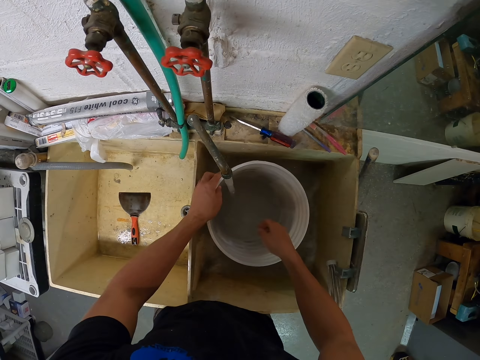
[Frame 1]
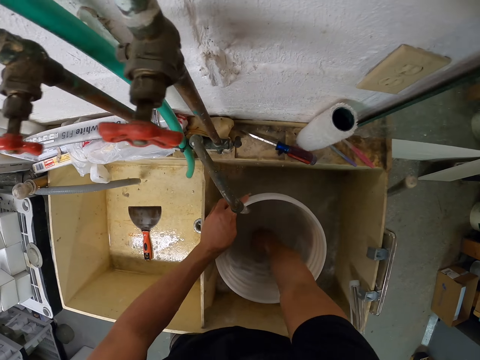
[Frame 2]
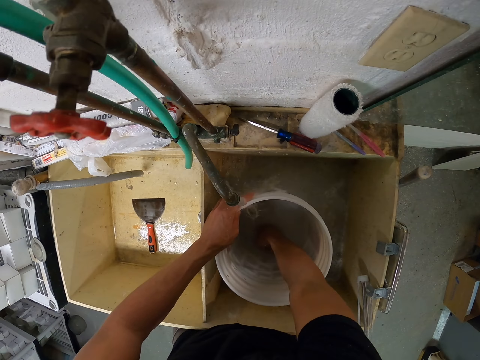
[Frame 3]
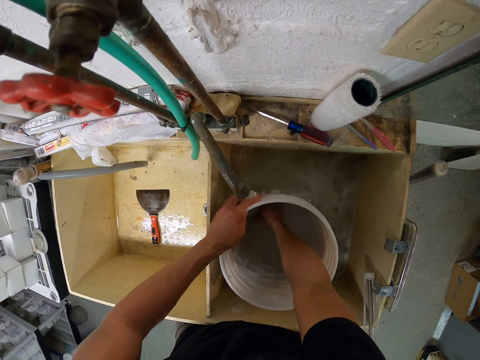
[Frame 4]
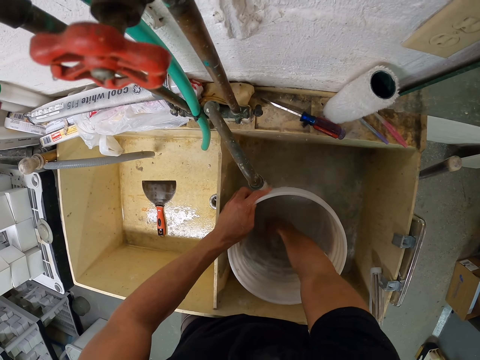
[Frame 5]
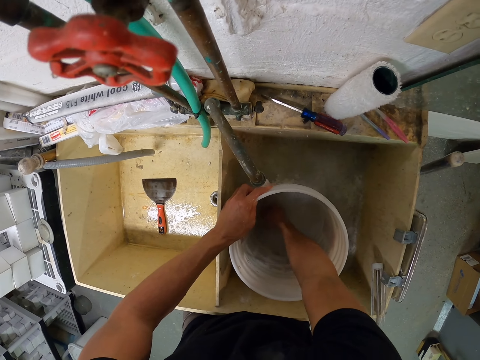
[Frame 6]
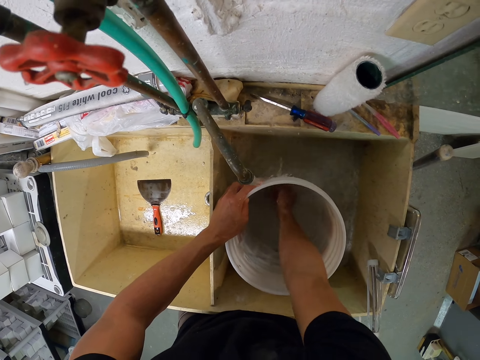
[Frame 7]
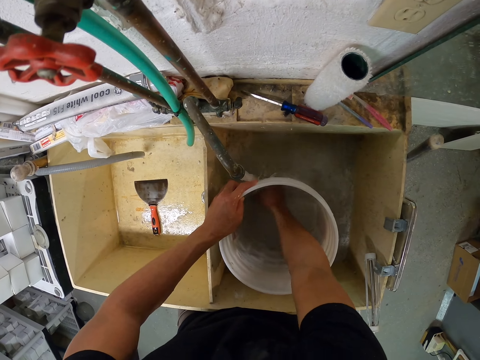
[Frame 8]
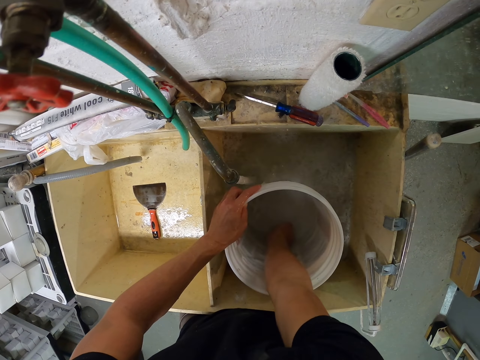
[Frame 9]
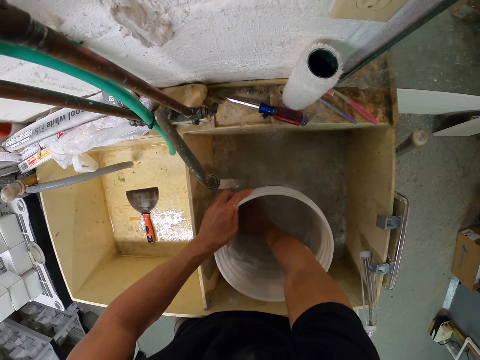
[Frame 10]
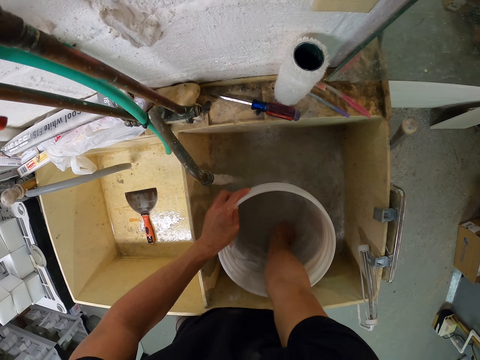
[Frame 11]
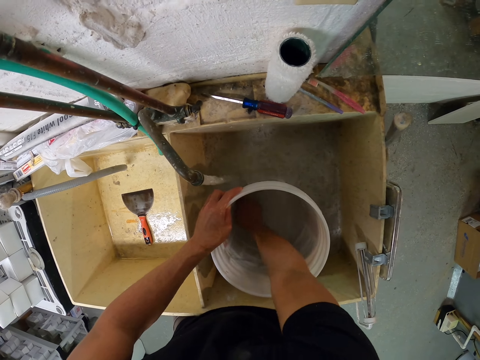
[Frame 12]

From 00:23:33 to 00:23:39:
The camera wearer washes the bucket with his right hand.

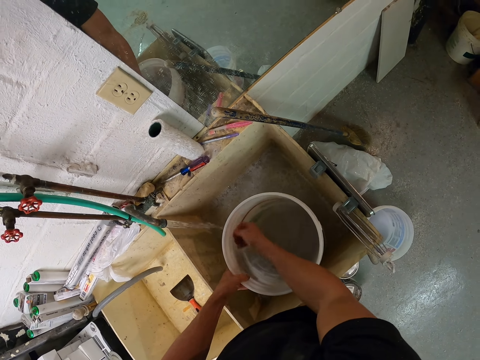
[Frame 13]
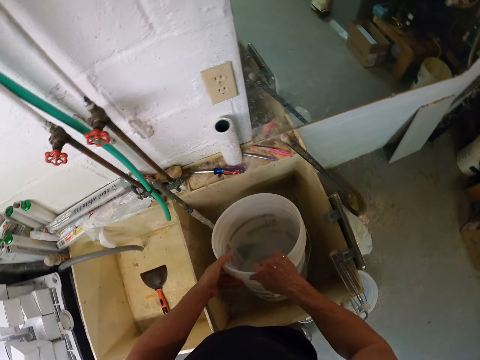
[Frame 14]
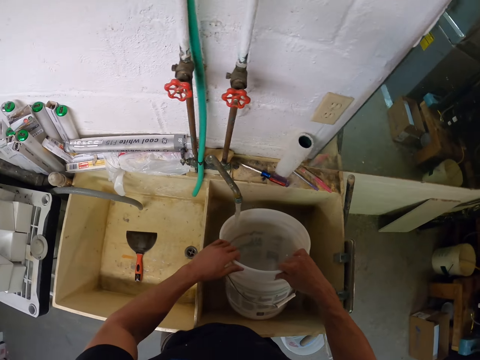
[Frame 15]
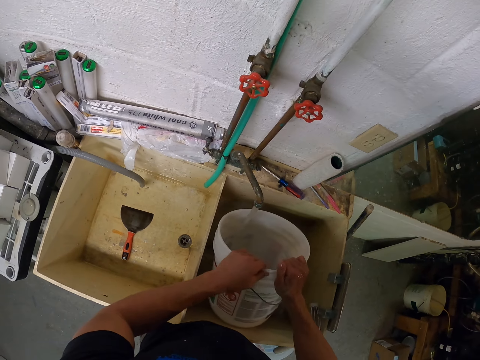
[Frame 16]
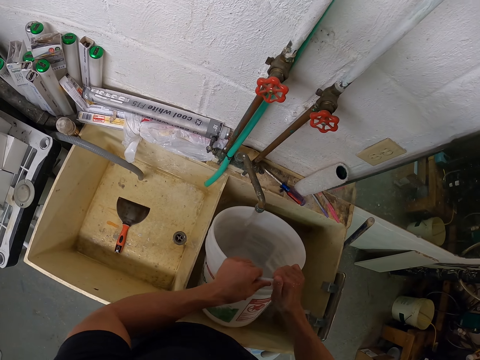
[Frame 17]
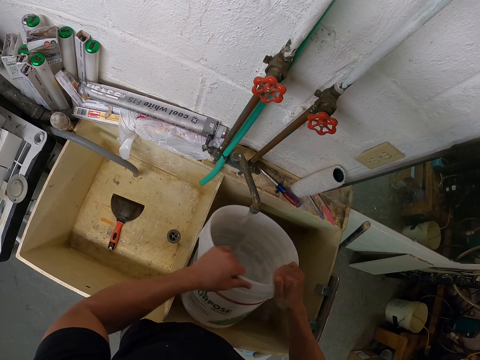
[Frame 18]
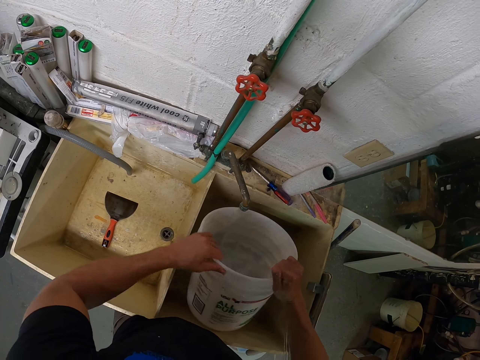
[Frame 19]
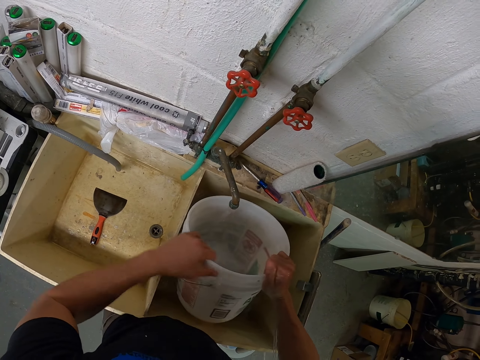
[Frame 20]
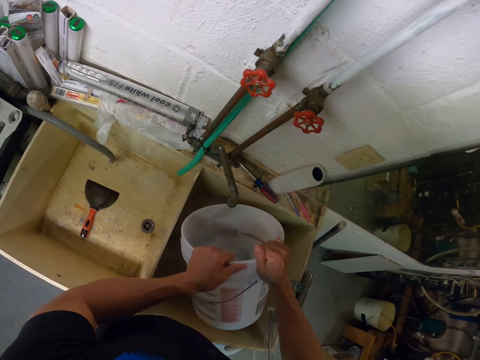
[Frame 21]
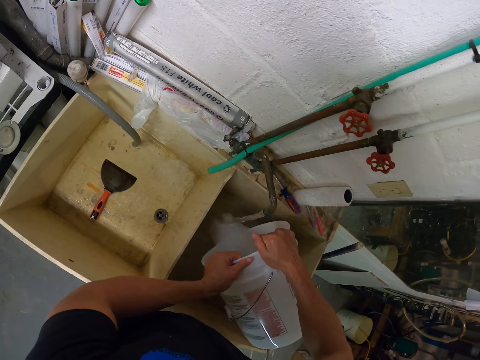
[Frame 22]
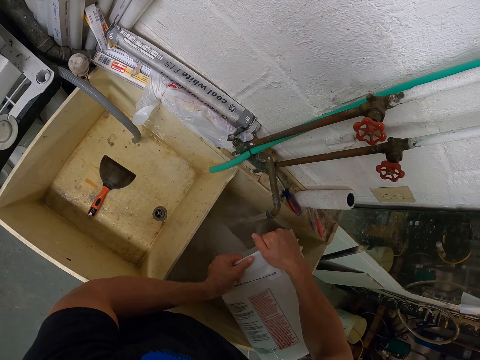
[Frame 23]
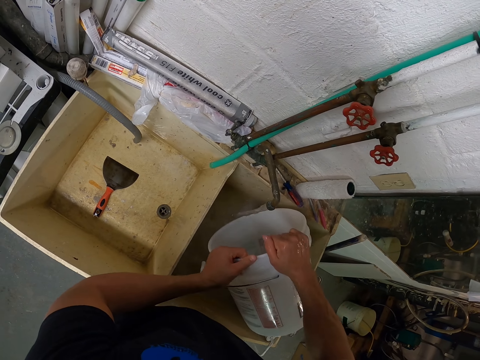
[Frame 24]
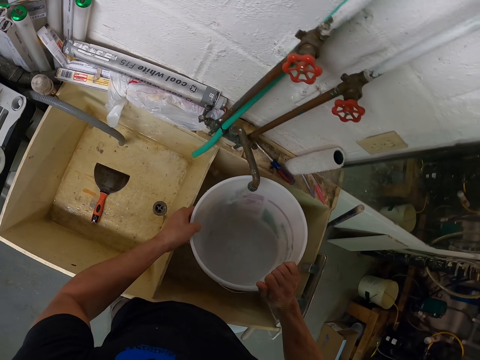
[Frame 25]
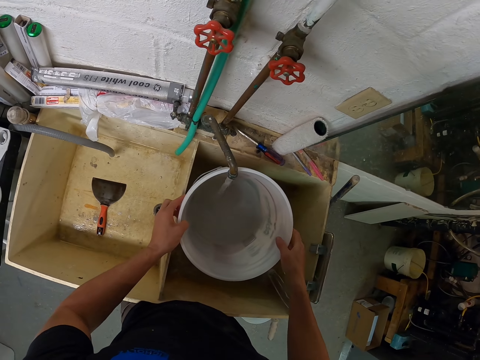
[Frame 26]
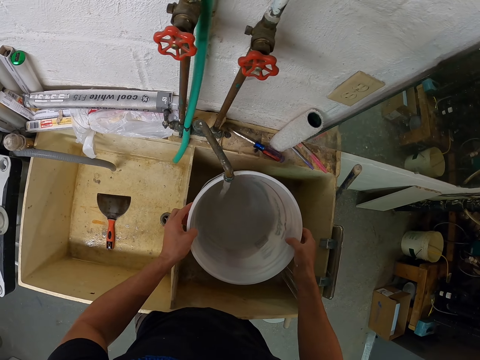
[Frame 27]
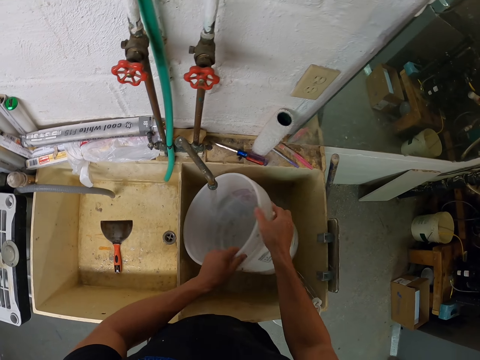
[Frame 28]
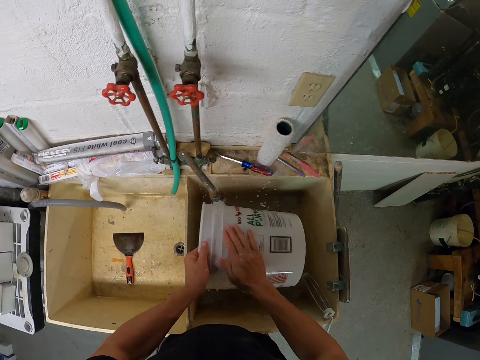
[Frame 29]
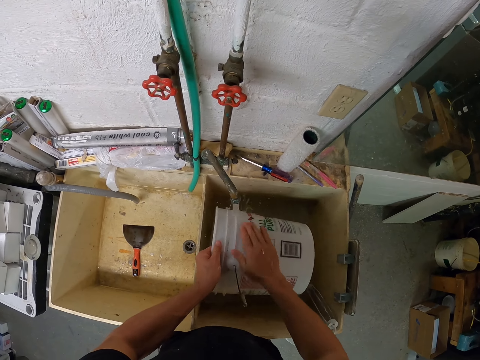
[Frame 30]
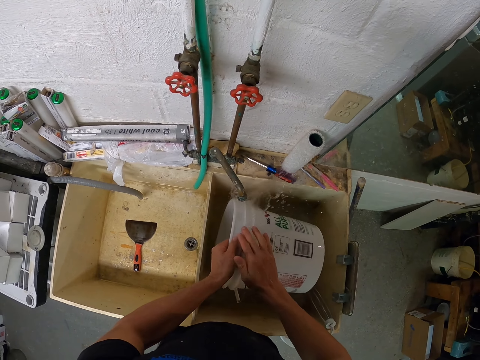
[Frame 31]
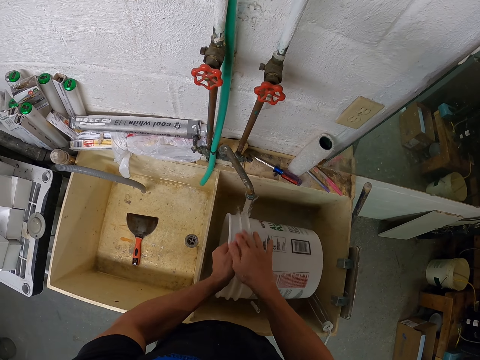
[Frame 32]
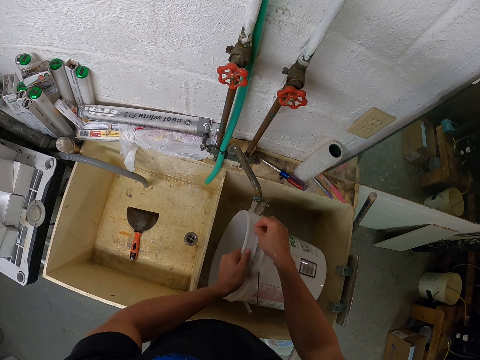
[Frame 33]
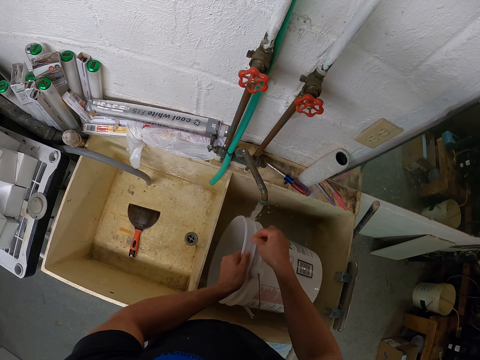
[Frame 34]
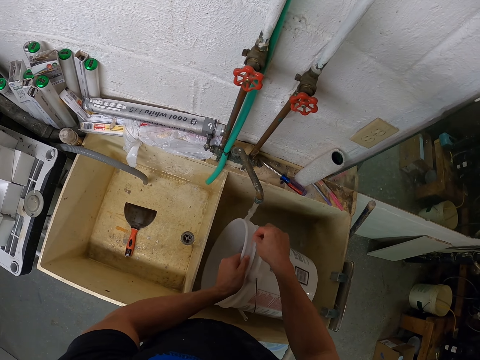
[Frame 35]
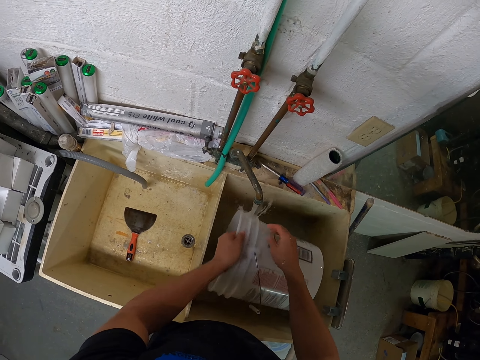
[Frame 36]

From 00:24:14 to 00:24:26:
The camera wearer rotates the bucket in his hands. He pours water in the sink. He puts water in the bucket. He pours water in the sink. He rinses the bucket with the tap water in the sink.

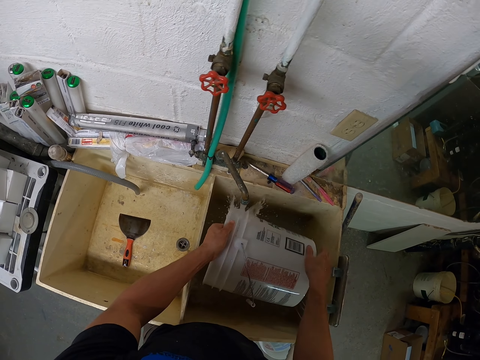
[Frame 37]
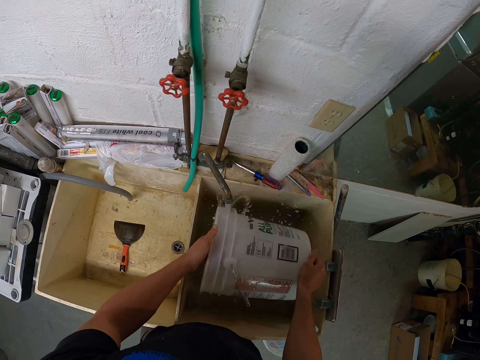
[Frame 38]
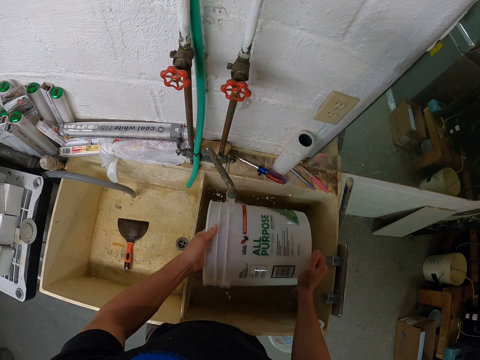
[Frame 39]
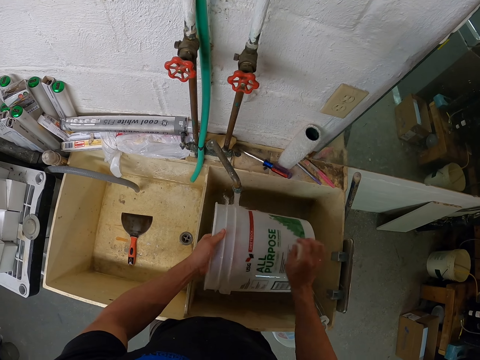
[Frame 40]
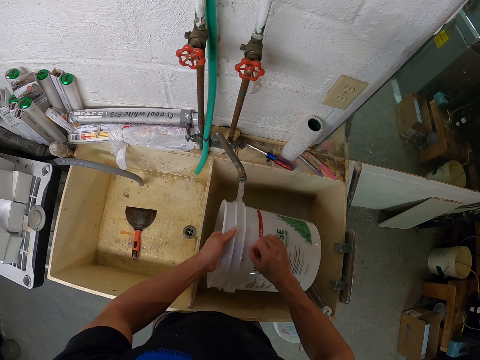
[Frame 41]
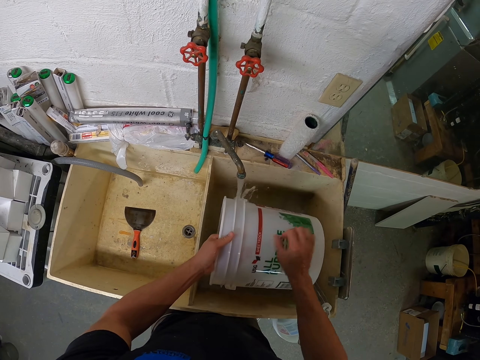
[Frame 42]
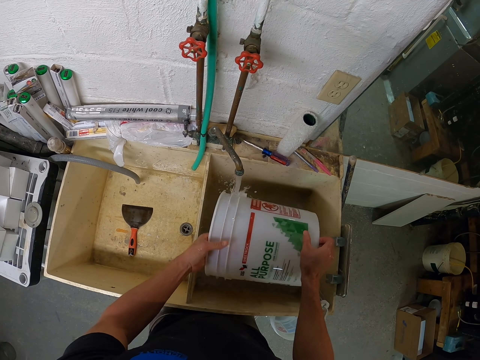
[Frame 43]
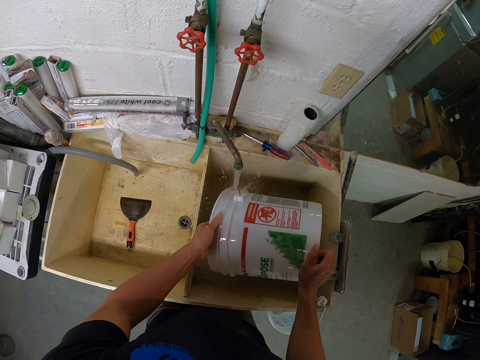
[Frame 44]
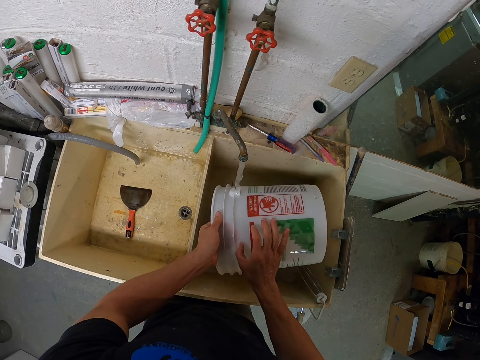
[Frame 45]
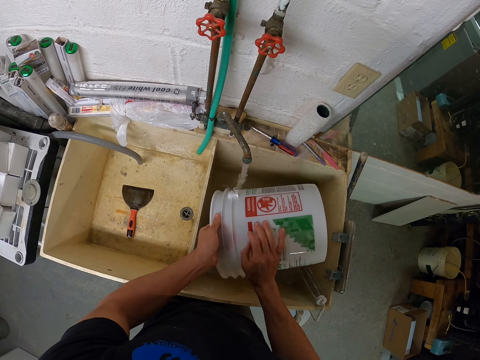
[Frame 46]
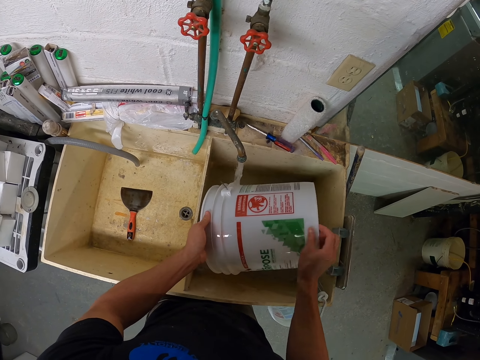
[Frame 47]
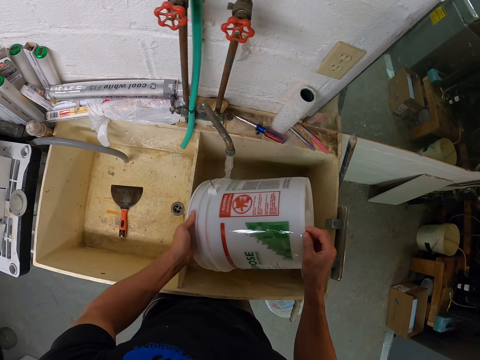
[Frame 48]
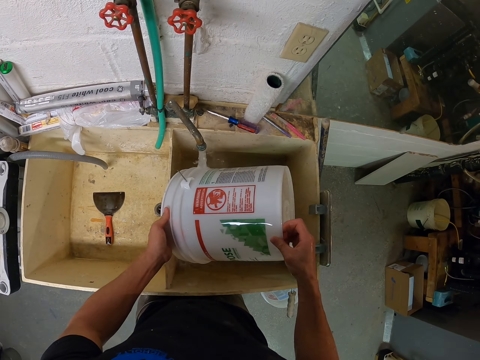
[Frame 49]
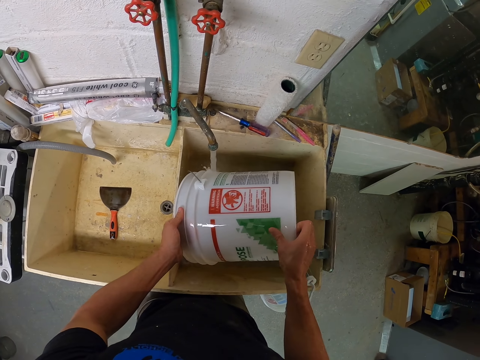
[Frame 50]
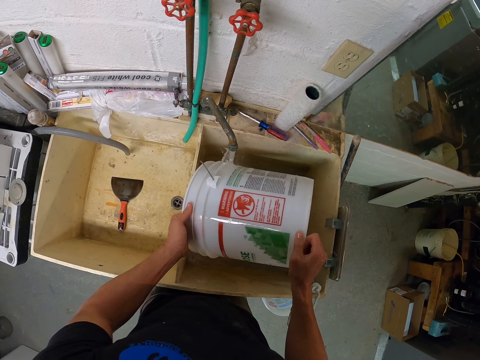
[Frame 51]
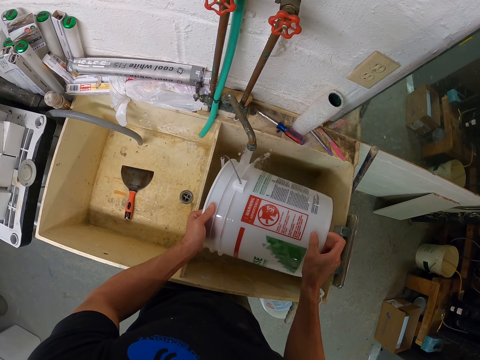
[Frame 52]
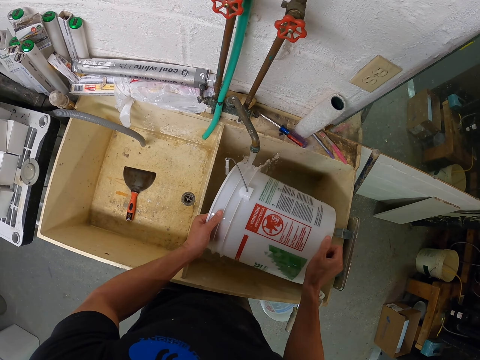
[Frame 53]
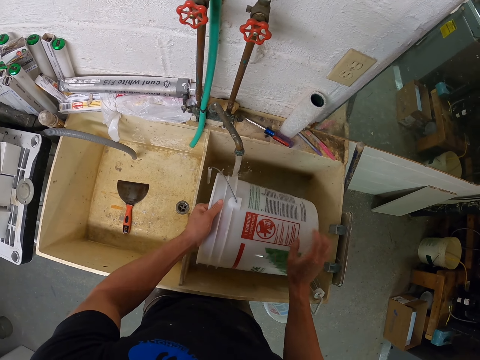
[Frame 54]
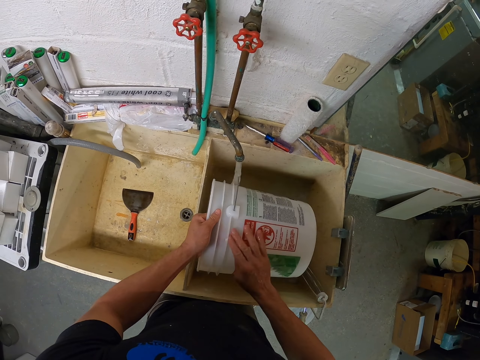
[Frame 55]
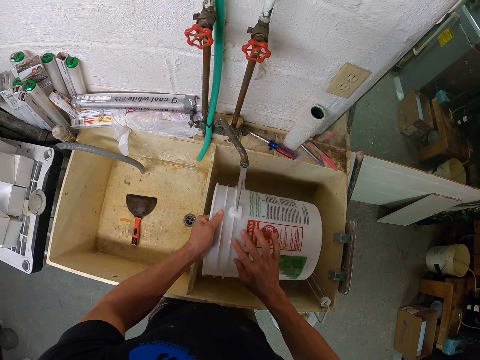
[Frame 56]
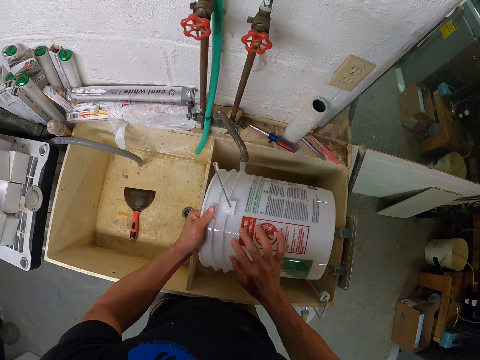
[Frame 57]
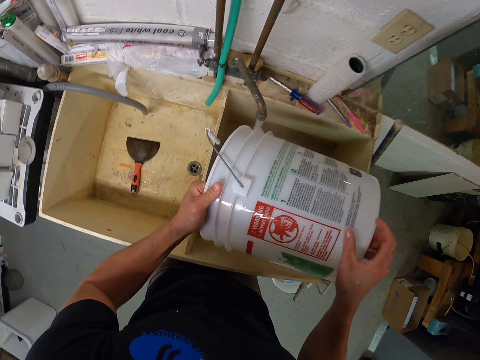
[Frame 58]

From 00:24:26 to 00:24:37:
The camera wearer washes the bucket with his hand.
